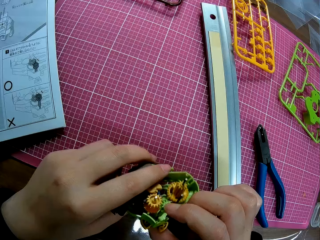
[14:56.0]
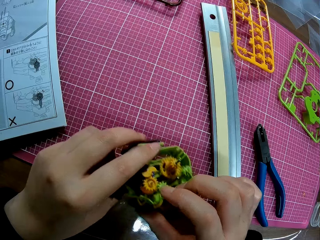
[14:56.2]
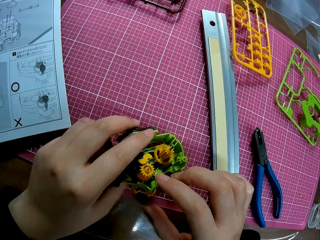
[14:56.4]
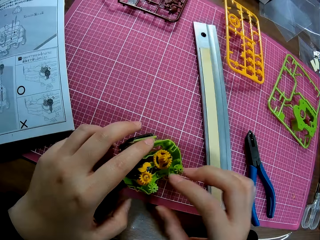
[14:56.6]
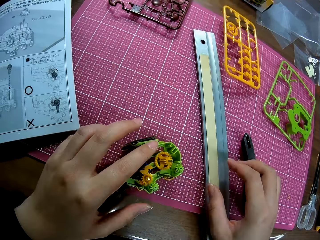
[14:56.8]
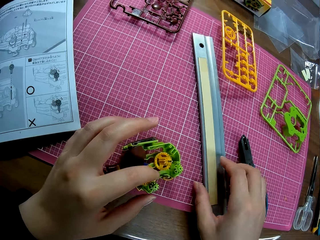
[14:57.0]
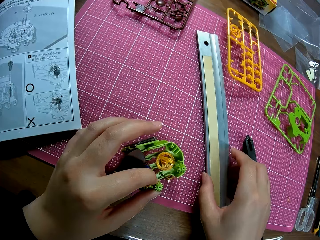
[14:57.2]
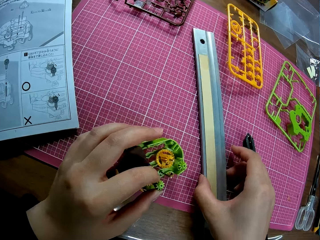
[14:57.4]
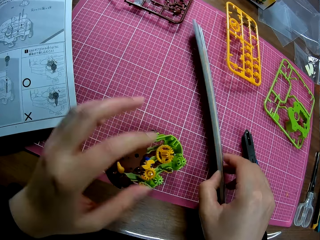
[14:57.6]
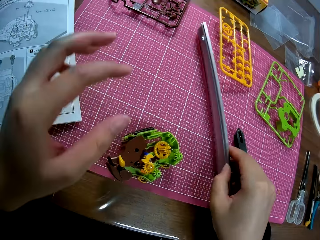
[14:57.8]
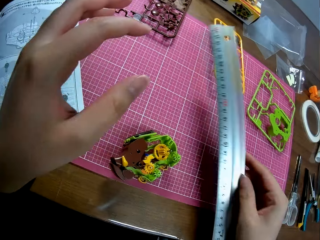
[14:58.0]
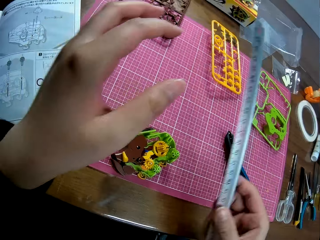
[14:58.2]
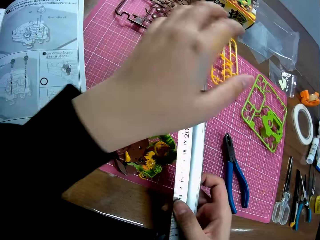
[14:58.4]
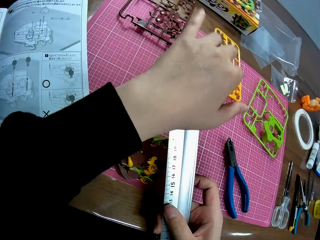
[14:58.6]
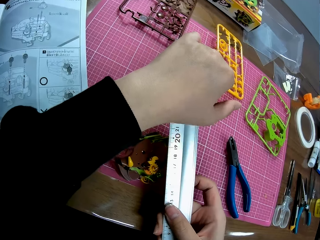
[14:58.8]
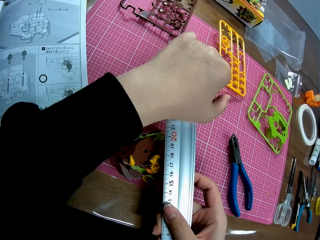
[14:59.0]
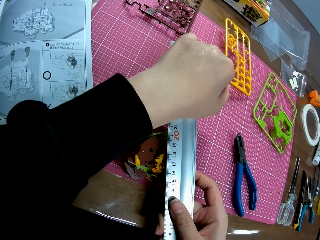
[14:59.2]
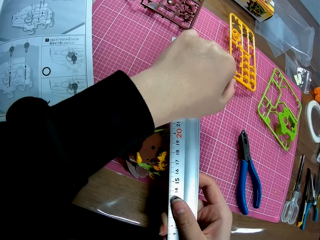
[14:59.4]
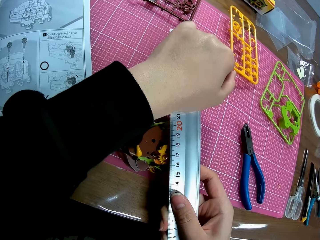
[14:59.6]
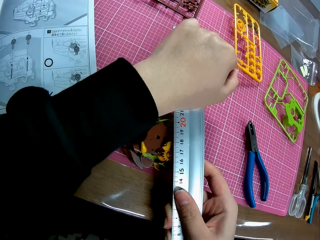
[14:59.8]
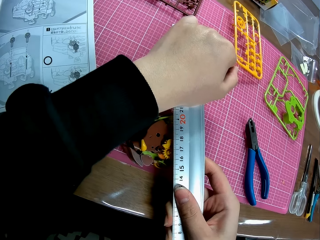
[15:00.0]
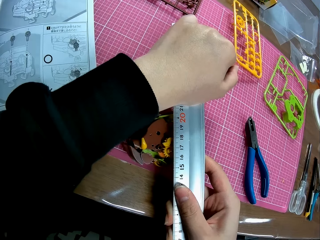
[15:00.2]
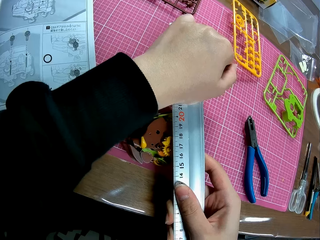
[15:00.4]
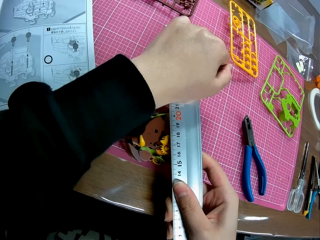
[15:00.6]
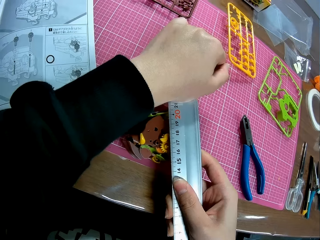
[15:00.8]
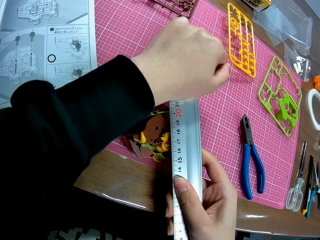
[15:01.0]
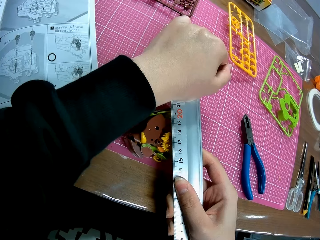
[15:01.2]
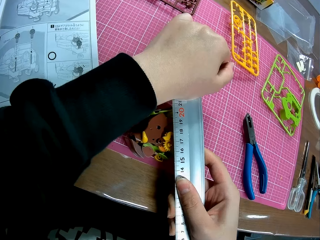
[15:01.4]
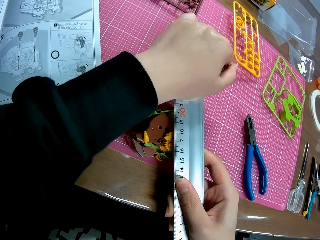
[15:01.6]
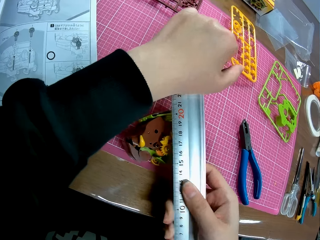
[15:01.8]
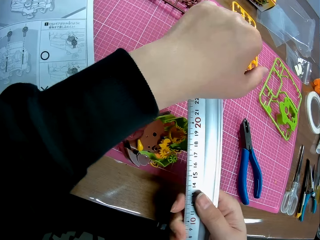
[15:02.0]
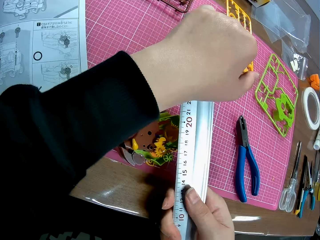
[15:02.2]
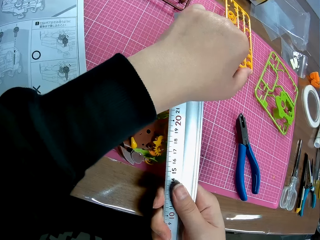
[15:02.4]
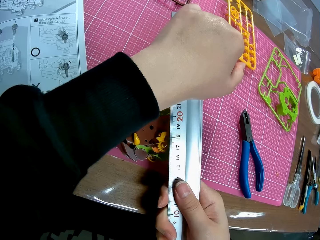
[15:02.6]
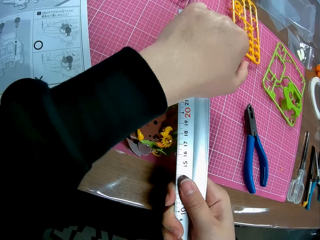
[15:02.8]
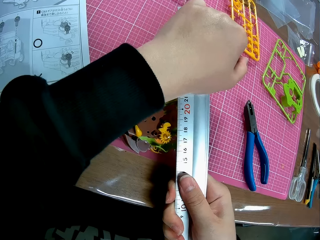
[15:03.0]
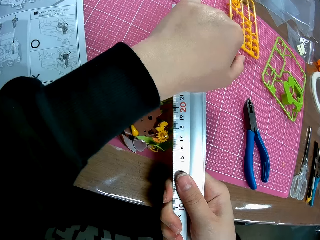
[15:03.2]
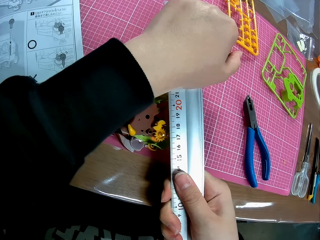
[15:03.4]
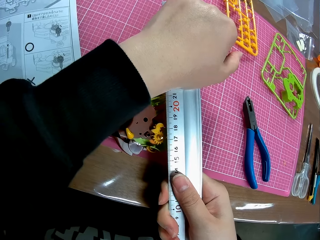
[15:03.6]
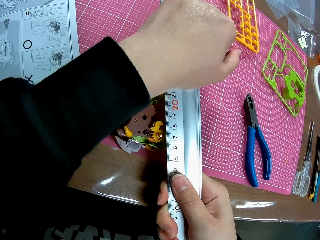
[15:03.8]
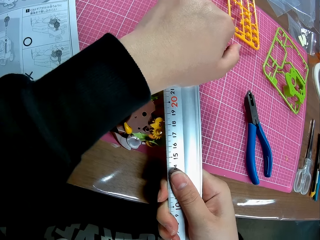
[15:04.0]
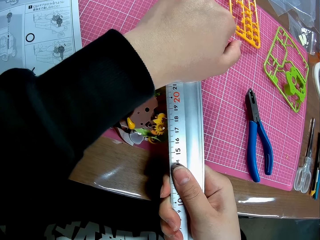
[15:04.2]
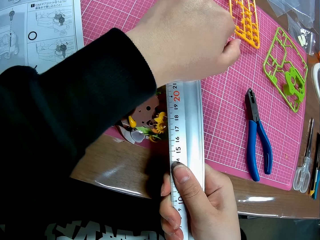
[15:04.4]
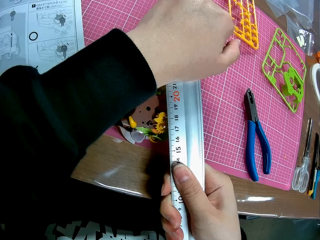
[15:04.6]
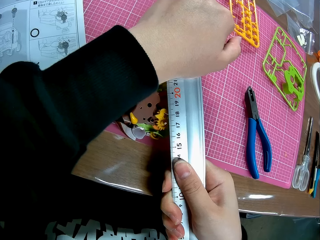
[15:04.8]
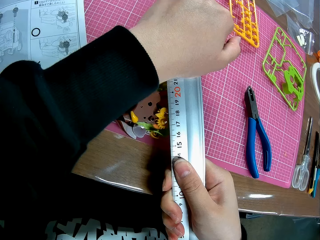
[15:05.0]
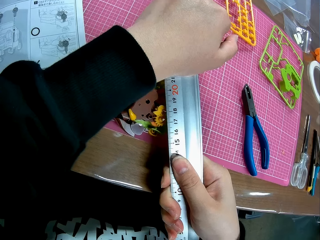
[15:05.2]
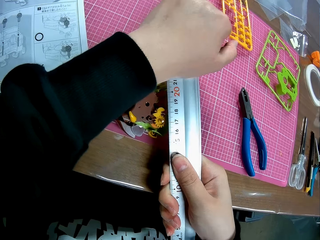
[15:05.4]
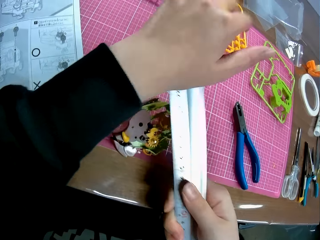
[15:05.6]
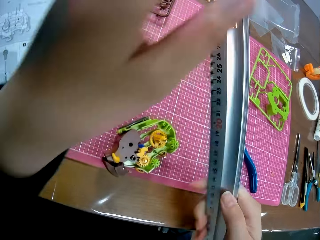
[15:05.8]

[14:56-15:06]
The camera wearer puts the model on the cutting mat. They pick up a ruler. They press the toy engine part with the ruler.

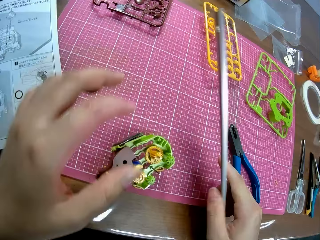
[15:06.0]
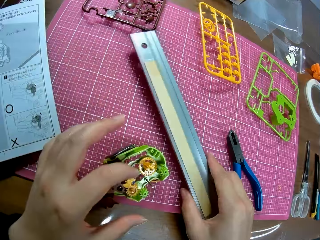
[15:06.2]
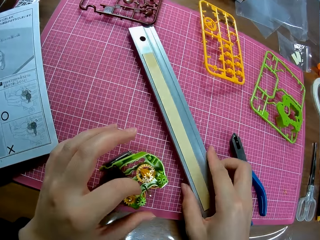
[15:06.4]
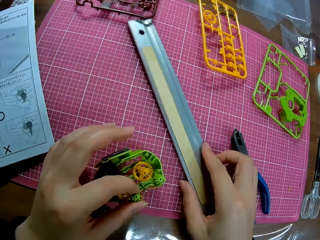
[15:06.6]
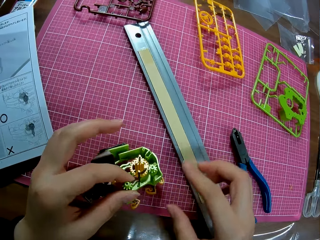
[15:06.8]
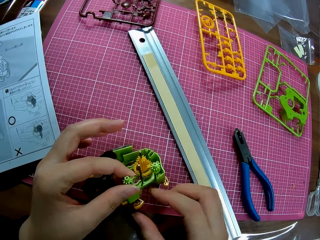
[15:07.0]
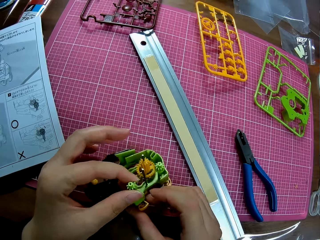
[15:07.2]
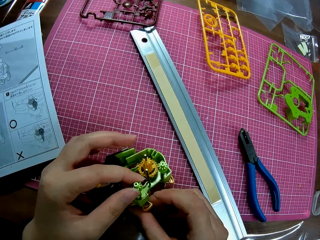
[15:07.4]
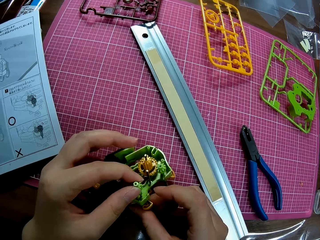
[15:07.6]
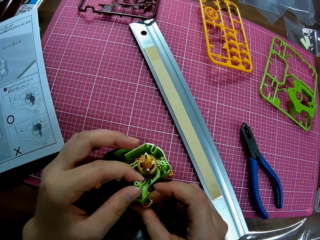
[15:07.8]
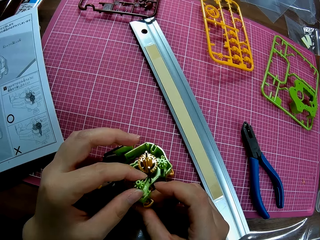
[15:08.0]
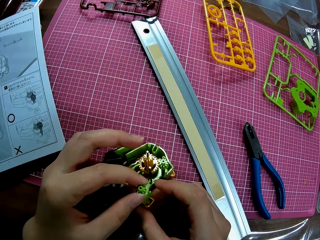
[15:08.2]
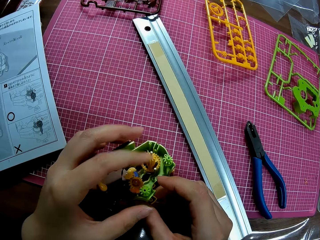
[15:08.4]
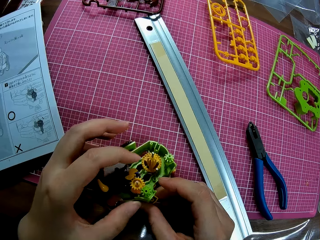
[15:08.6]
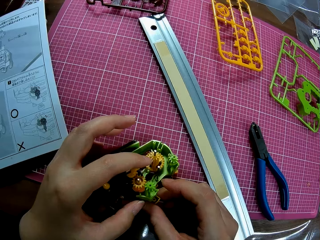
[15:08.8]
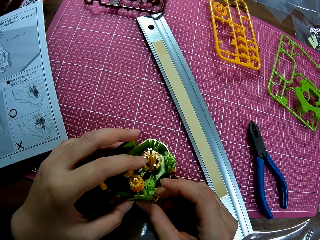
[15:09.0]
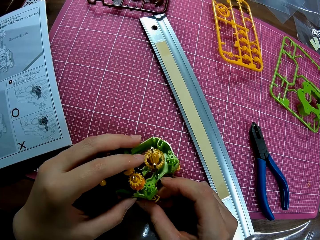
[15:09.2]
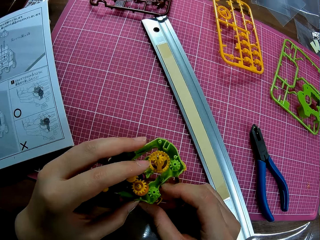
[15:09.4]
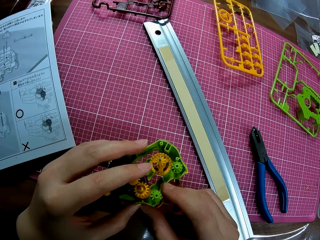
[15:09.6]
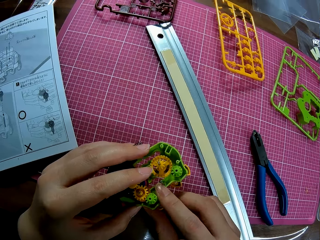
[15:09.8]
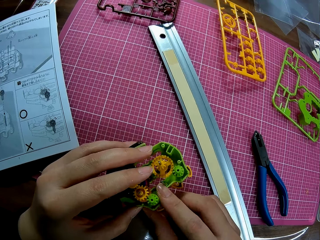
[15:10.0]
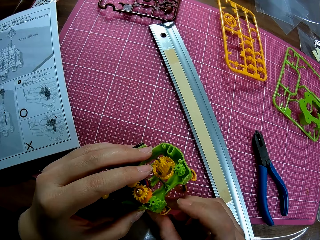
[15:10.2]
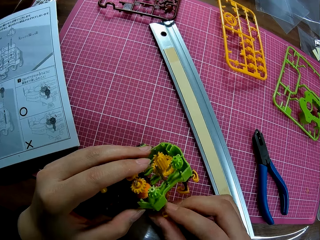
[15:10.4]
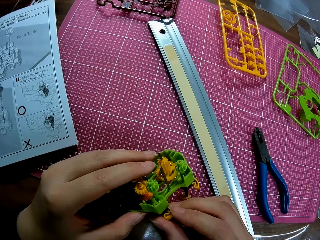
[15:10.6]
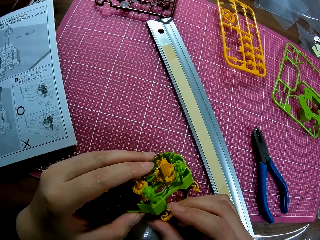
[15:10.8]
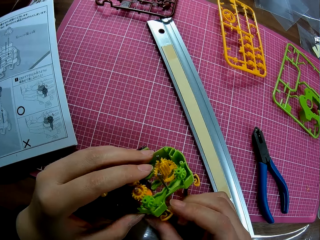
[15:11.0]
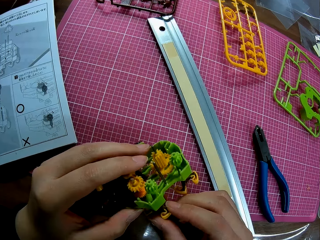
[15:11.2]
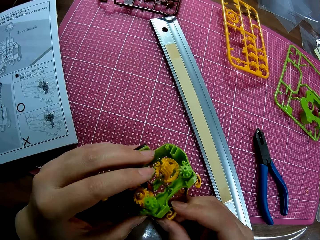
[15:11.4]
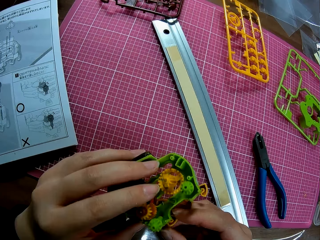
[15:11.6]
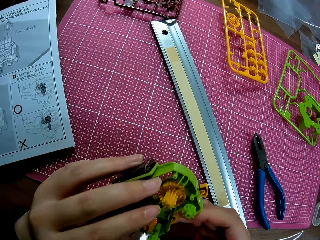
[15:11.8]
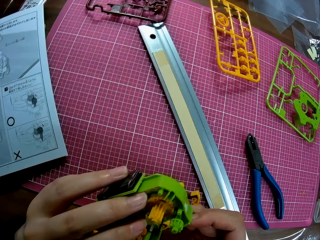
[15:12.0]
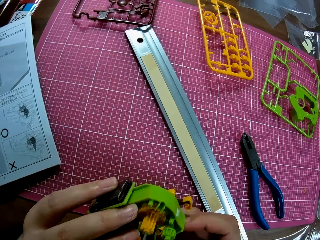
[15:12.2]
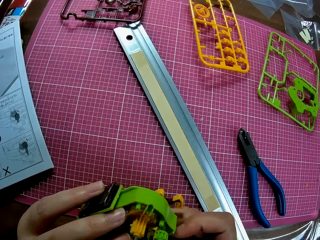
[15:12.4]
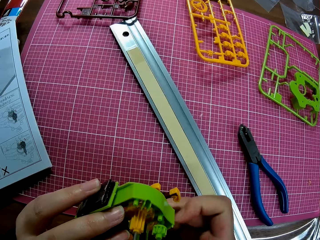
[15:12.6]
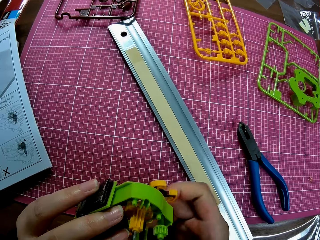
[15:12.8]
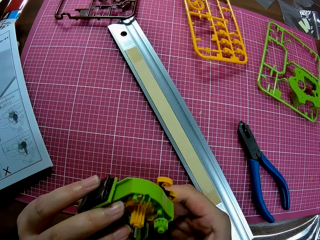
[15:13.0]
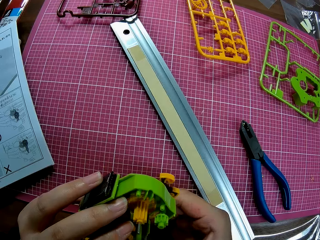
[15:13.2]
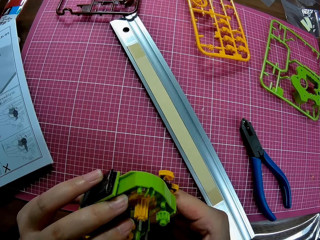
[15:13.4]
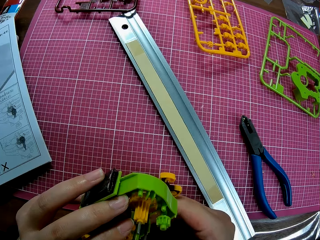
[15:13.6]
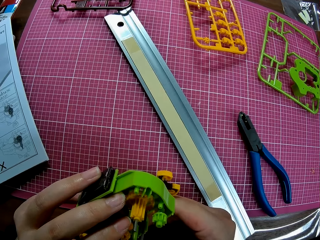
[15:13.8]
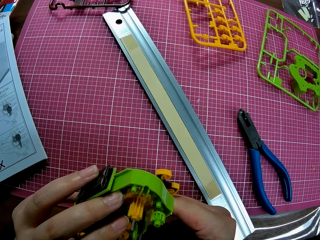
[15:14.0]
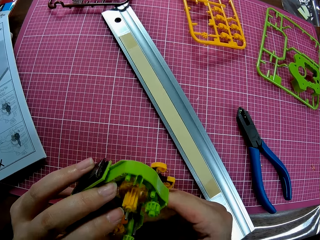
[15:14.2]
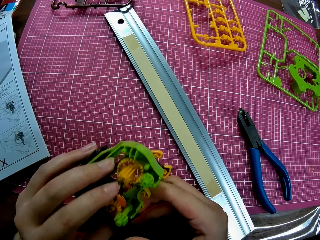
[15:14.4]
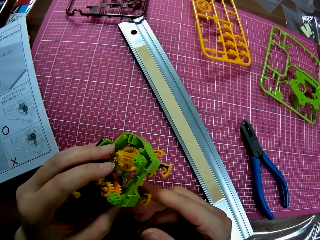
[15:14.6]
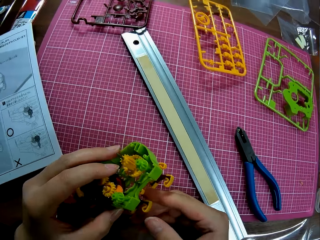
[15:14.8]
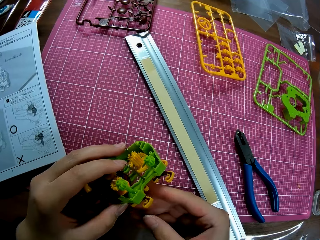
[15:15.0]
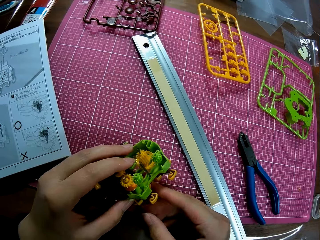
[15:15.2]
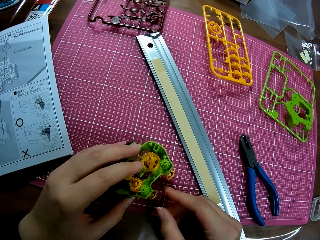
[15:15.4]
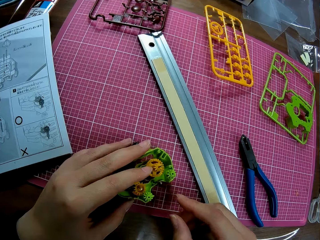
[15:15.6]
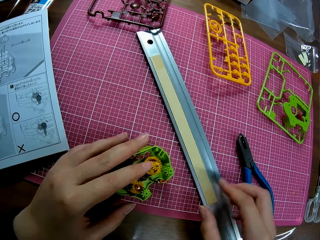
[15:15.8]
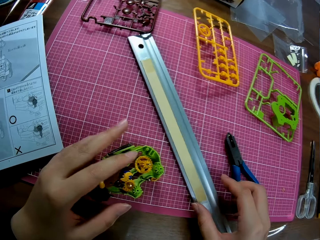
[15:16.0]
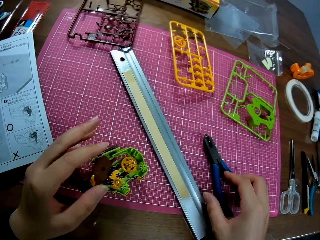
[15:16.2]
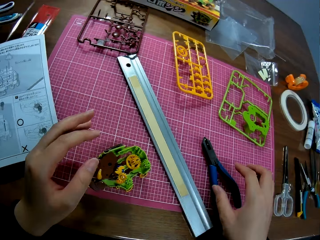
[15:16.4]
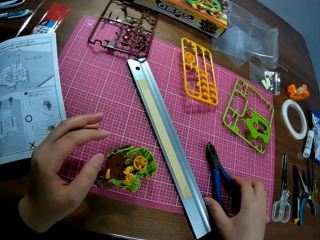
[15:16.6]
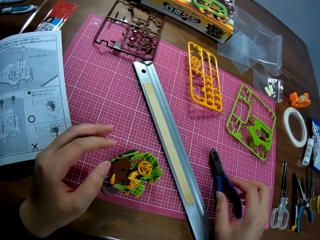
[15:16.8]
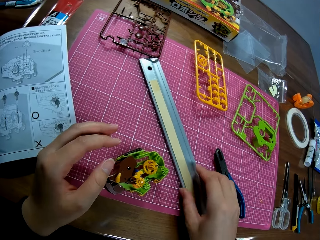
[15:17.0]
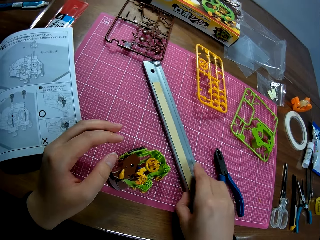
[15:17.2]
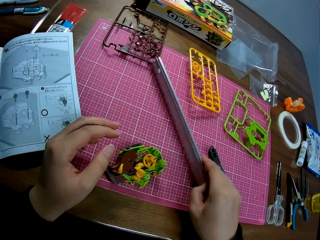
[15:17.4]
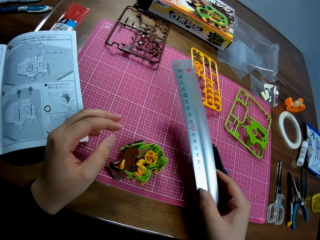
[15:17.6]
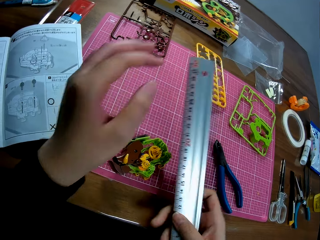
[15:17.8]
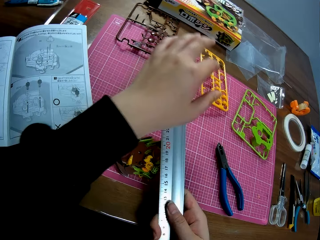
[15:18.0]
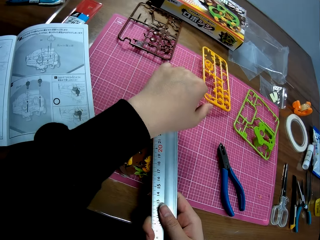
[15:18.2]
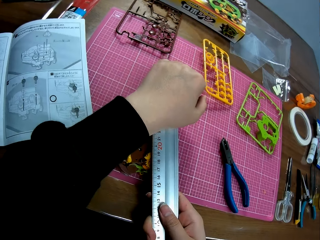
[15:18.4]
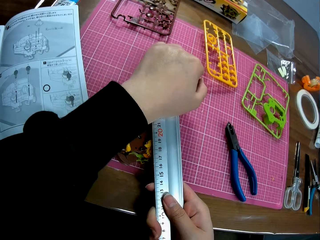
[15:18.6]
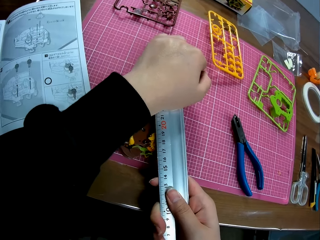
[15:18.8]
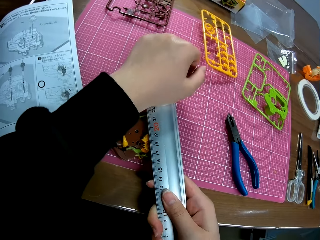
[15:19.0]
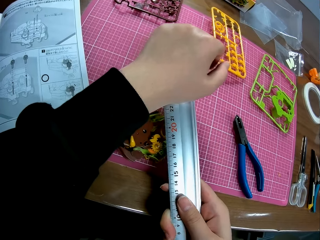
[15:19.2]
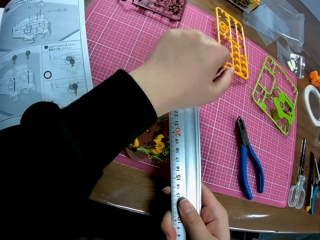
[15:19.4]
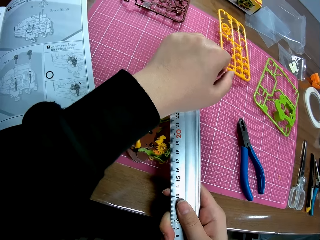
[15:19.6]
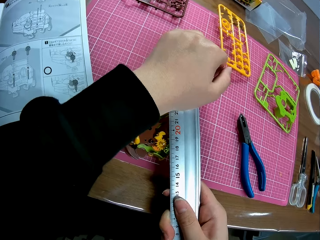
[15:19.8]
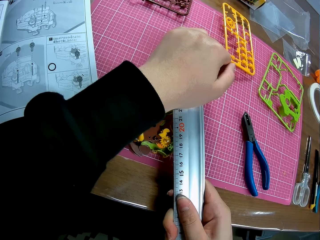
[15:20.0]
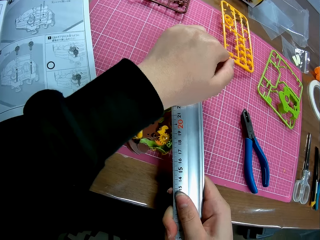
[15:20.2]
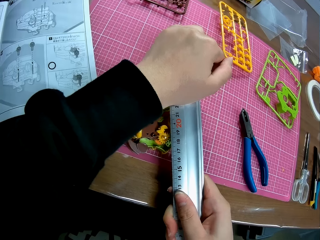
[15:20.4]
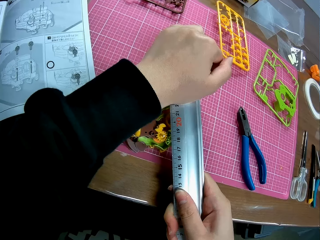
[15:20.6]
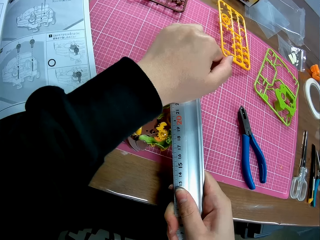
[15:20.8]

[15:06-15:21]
The camera wearer puts the ruler on the cutting mat. They rotate a modeling piece. They couple the toy engine. They put the model on the cutting mat. They pick up the ruler on the table. They press the toy engine part with the ruler.
